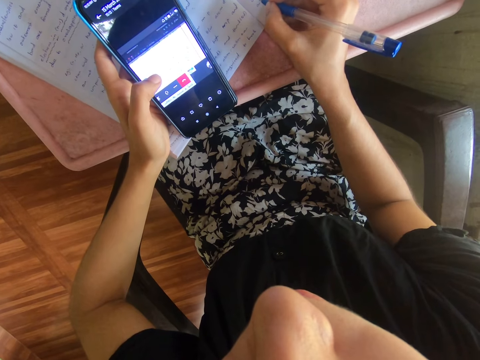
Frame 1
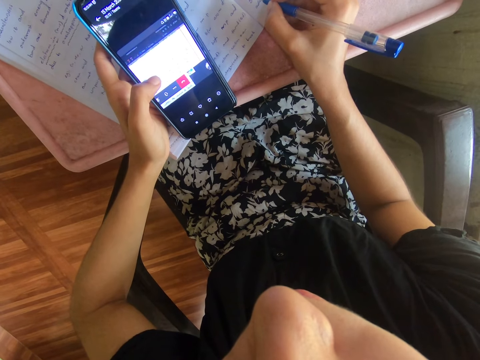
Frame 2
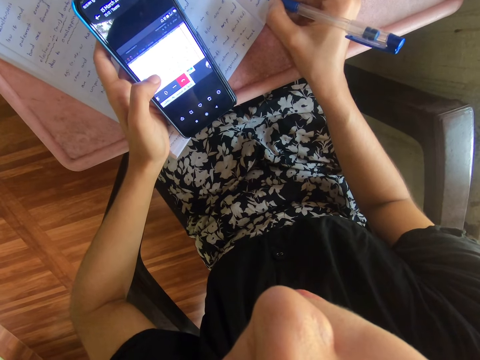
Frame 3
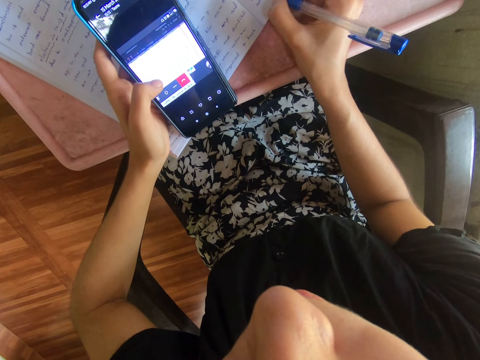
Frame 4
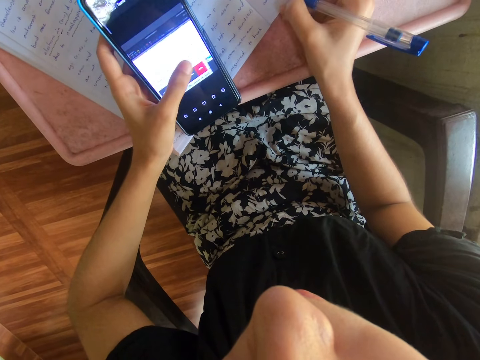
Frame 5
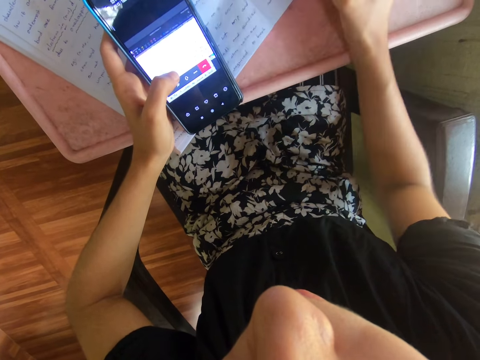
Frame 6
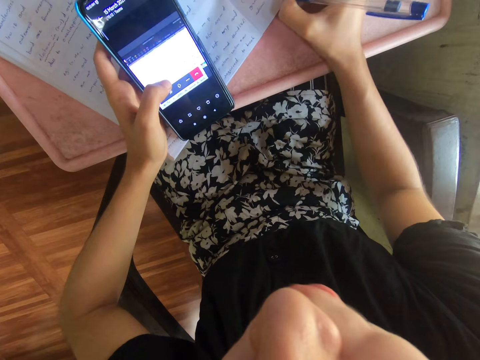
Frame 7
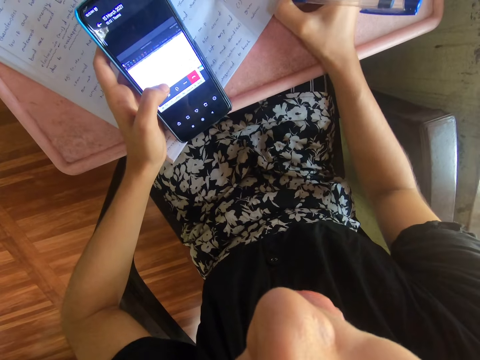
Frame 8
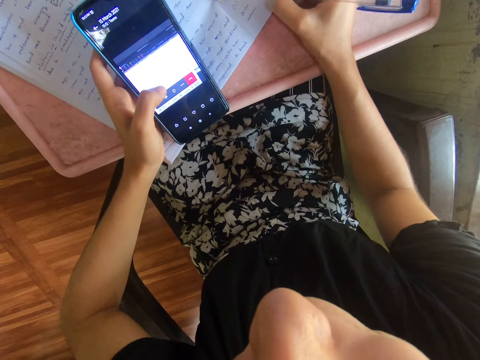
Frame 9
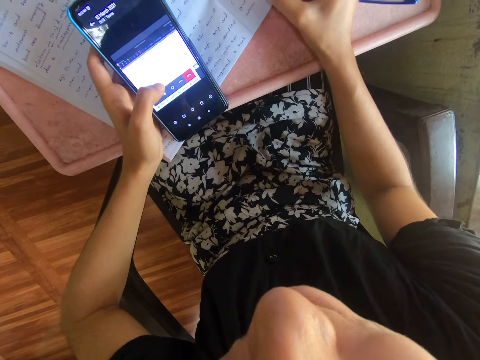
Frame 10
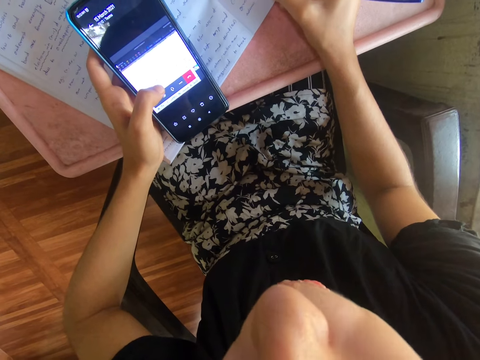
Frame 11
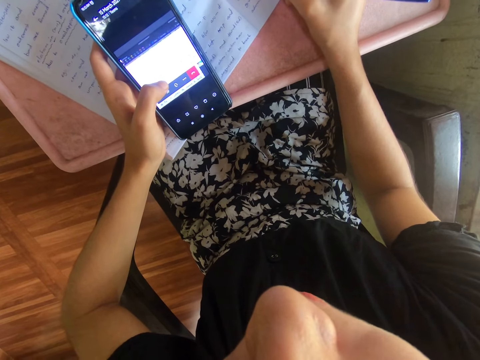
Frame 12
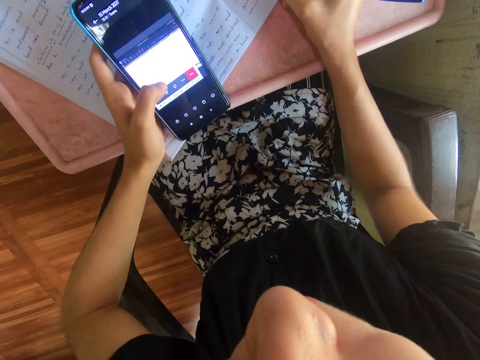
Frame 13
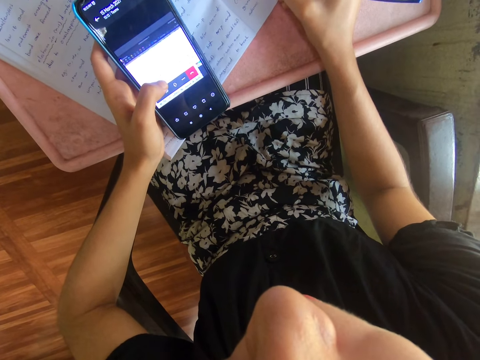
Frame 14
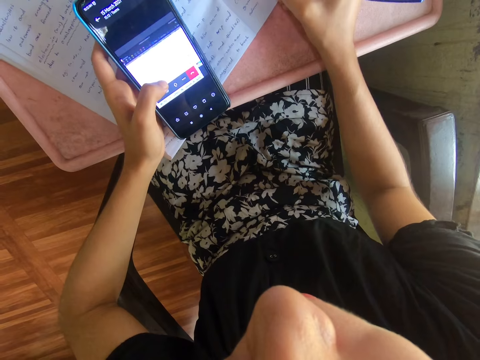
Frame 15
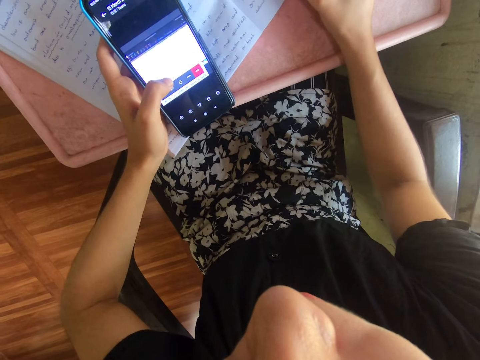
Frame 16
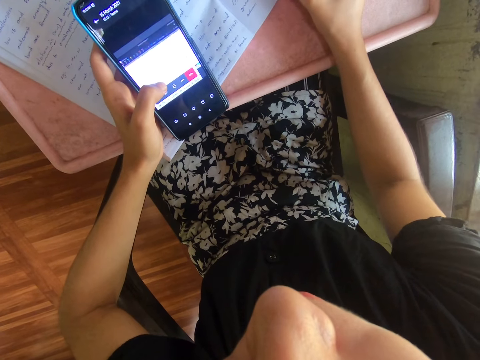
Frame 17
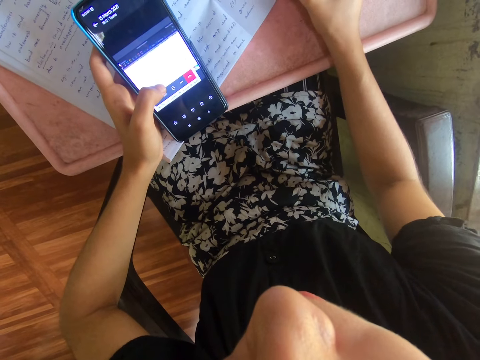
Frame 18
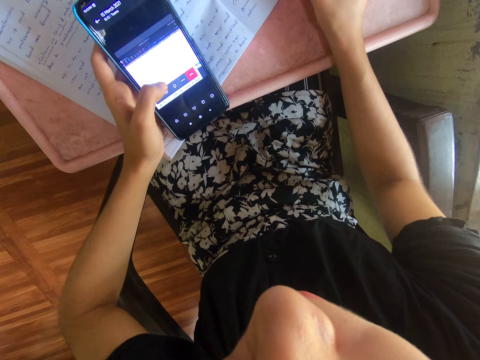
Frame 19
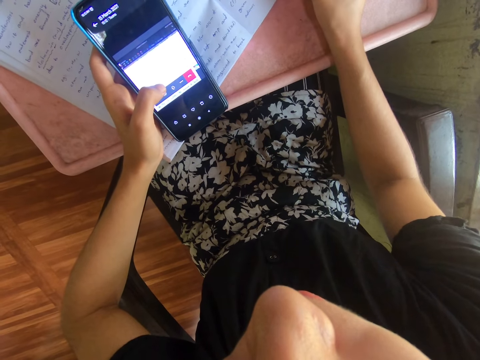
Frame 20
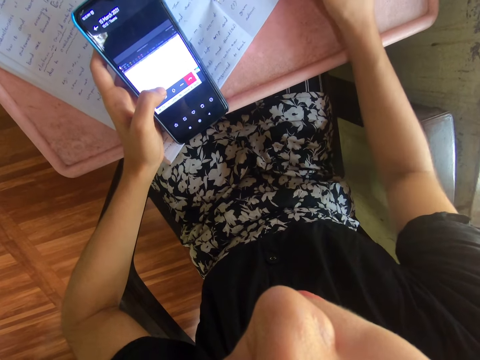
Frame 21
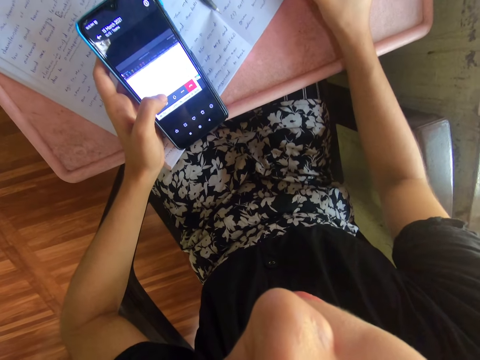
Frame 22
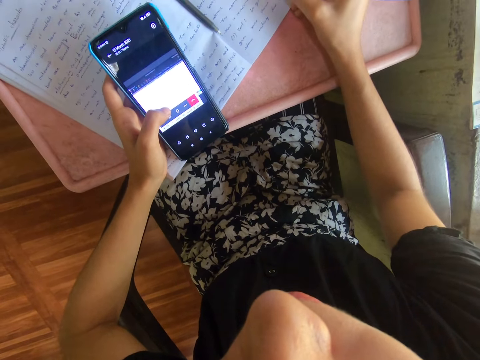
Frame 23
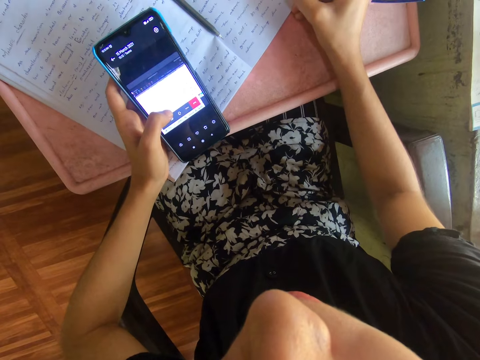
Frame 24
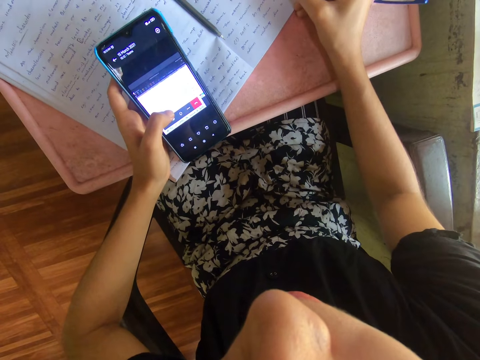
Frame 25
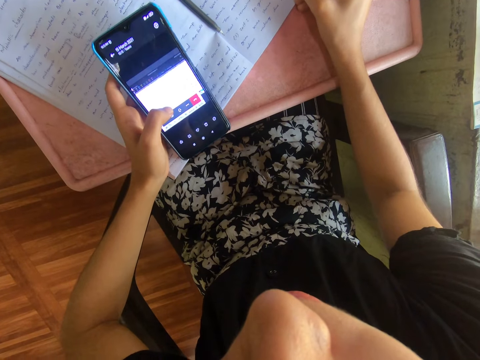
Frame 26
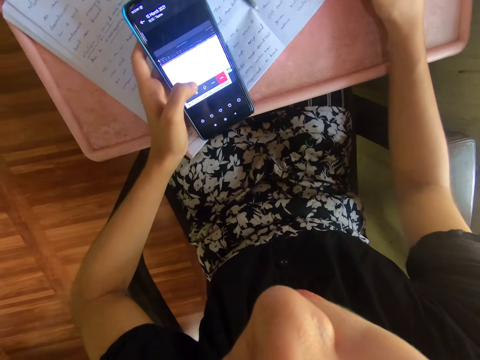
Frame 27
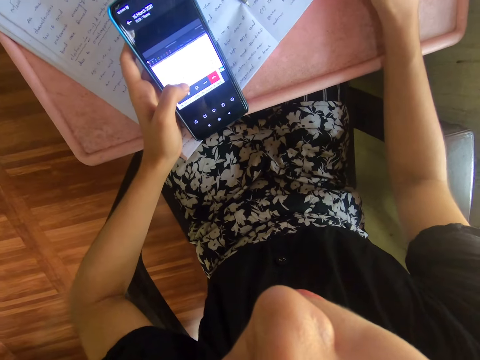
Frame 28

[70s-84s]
The camera wearer operates the phone. They write on the book.

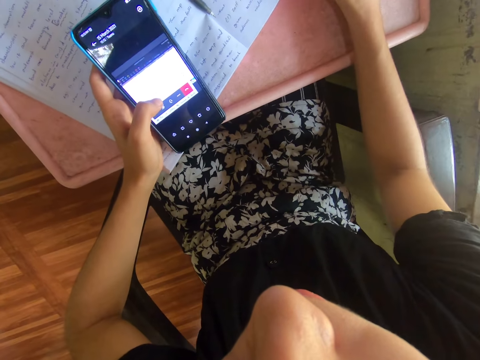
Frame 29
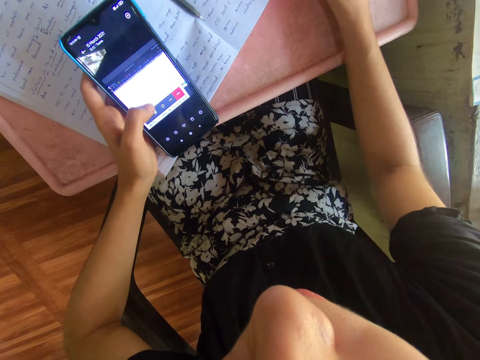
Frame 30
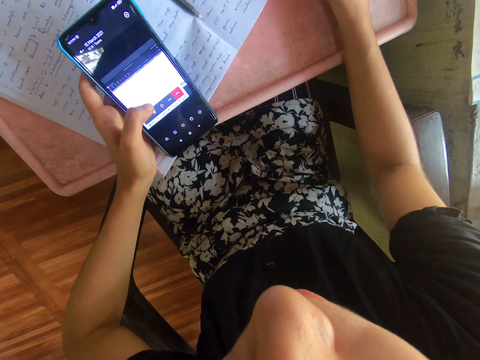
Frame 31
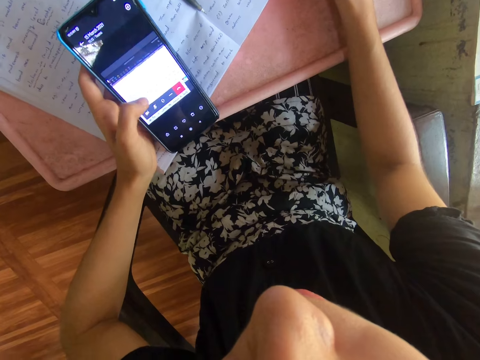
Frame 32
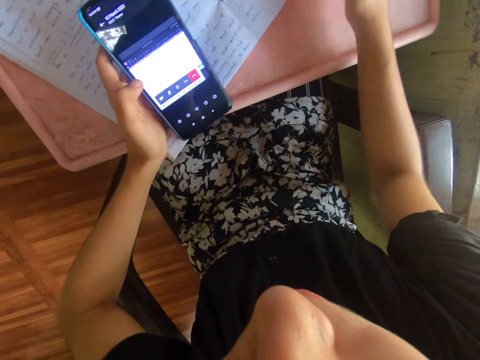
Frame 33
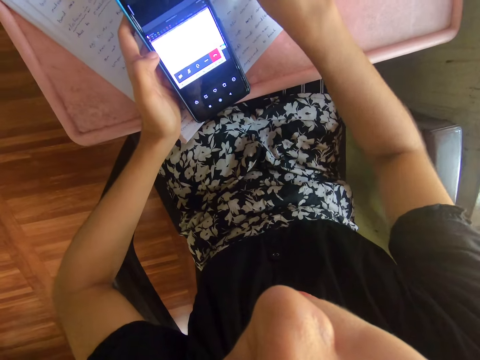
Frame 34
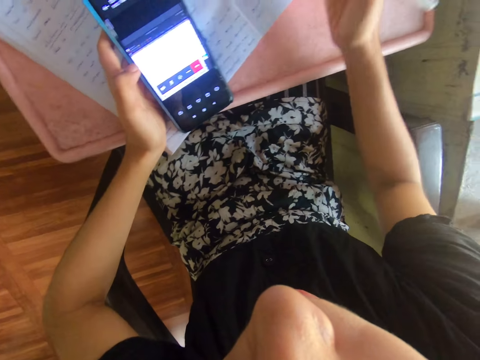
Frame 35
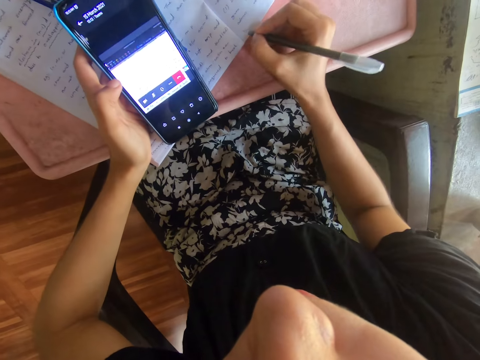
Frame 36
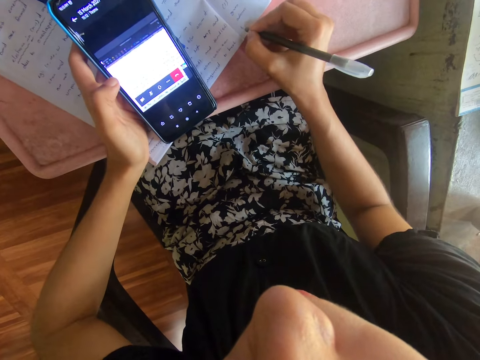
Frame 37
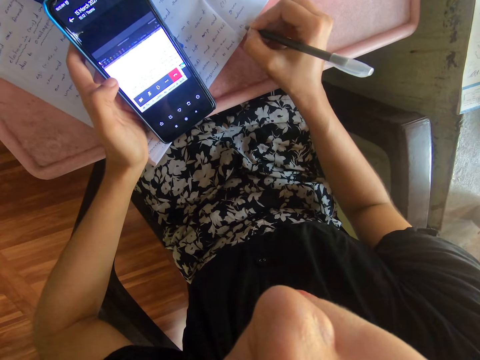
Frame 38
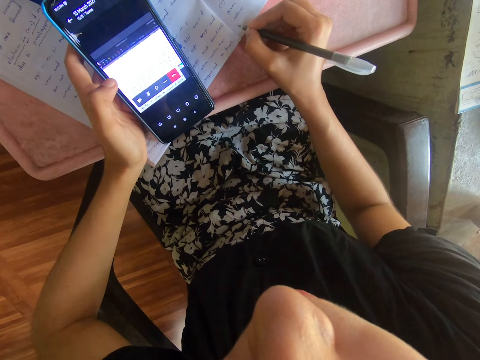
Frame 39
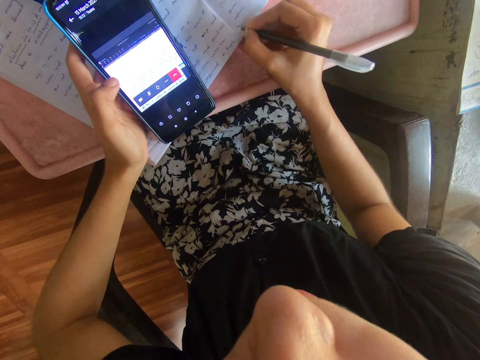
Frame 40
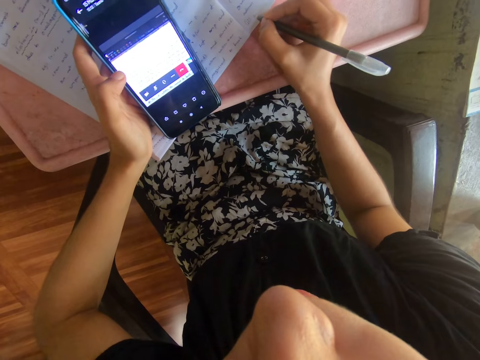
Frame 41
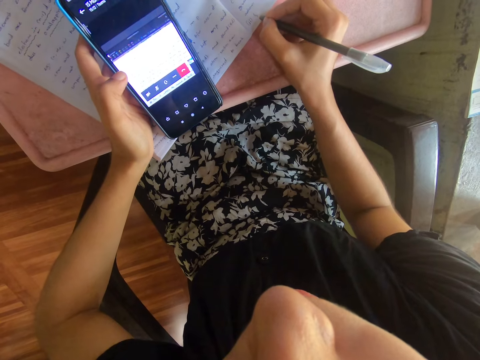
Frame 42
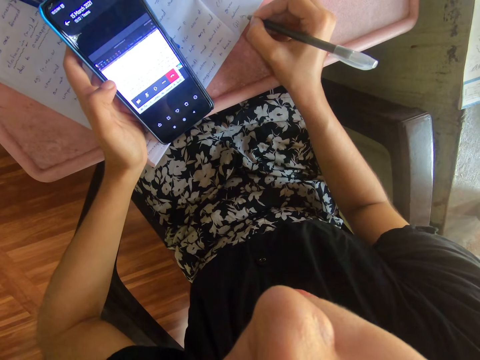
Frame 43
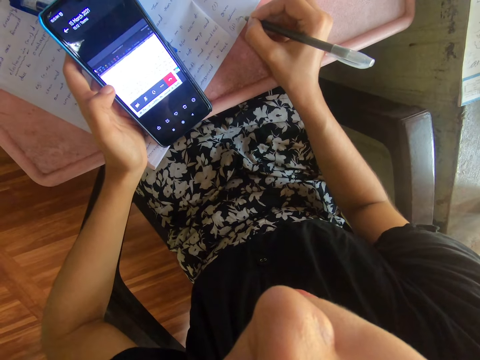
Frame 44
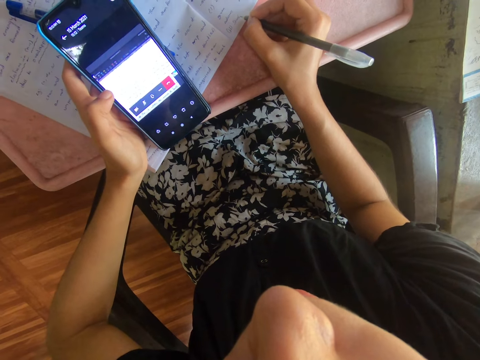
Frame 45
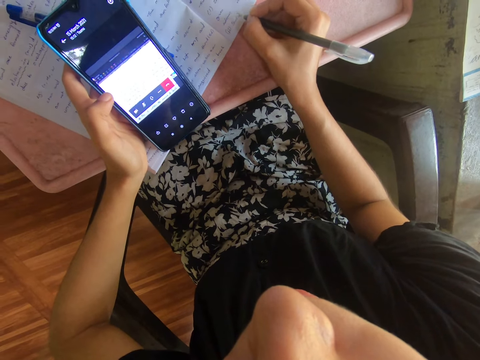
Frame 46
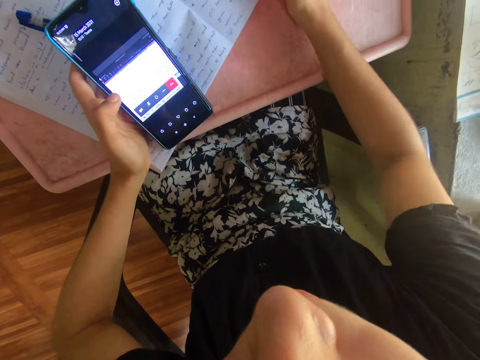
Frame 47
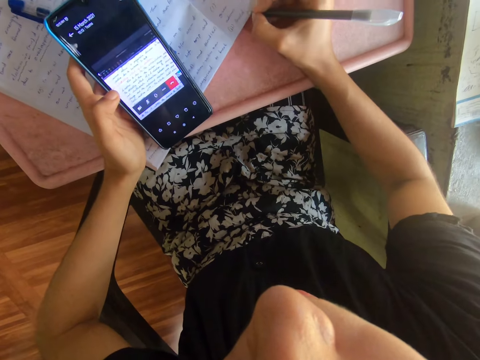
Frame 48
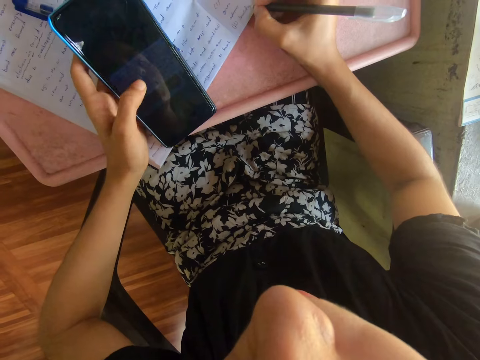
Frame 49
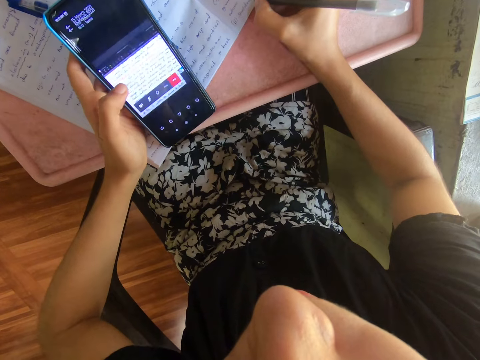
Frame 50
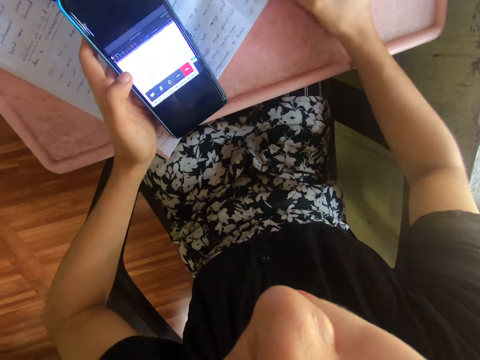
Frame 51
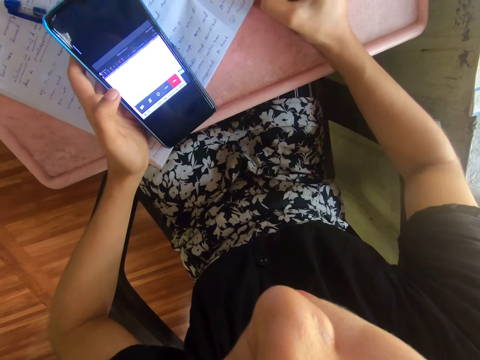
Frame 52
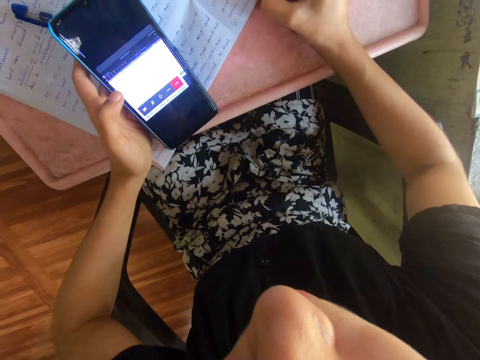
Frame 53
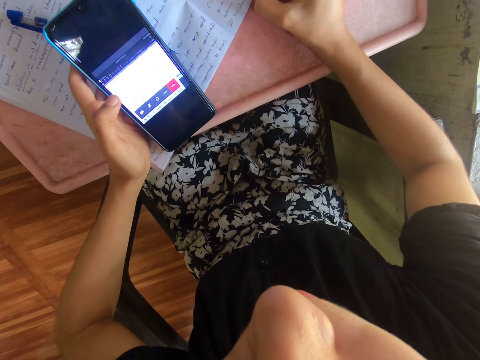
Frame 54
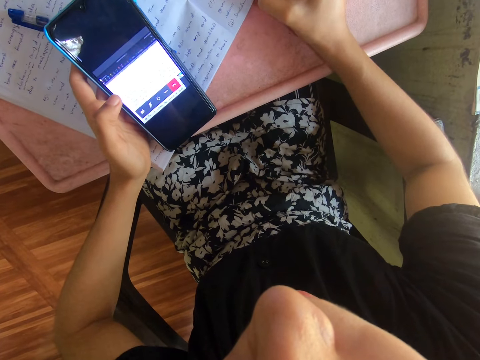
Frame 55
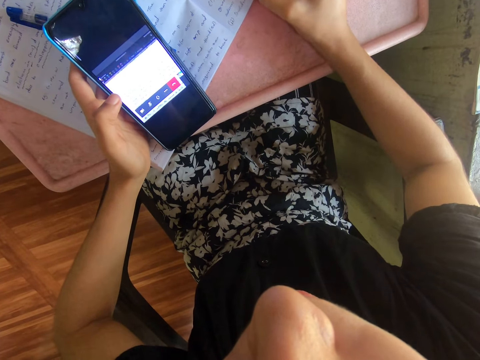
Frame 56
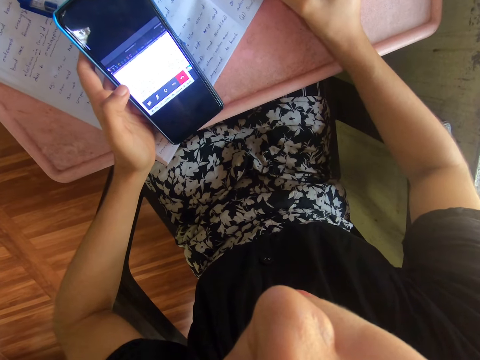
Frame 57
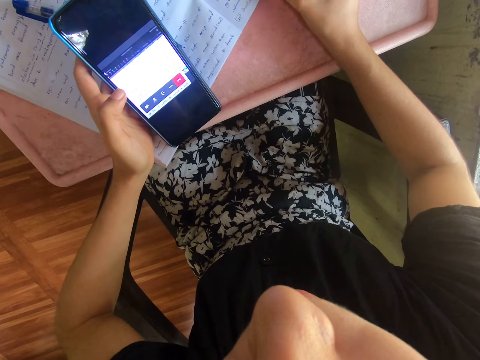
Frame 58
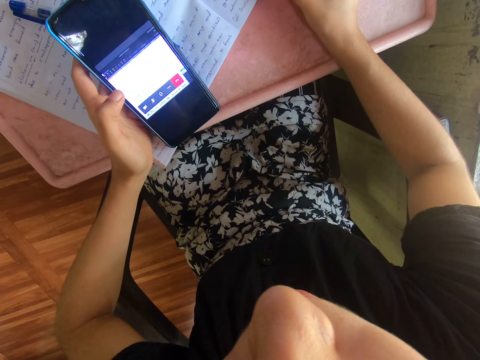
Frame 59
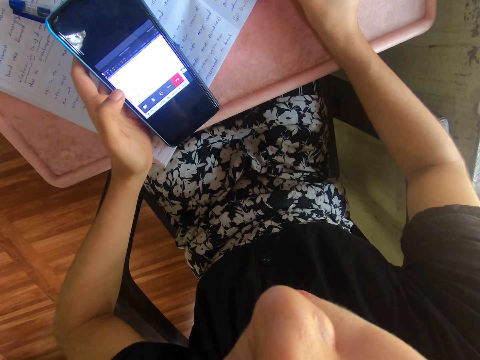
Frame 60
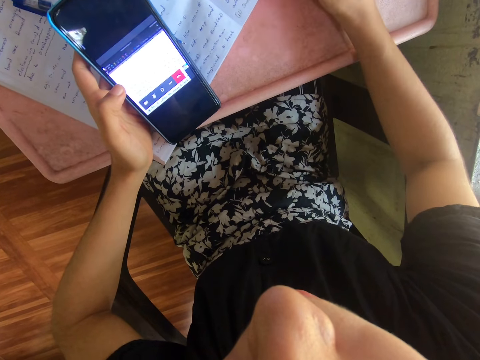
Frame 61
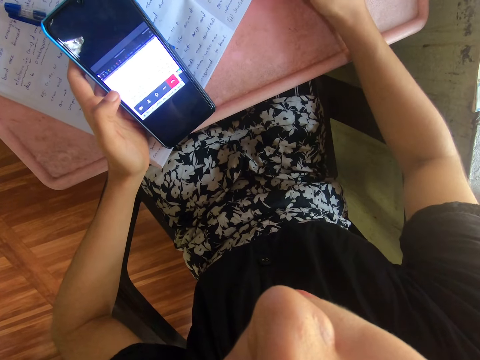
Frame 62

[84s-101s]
The camera wearer takes the pen. They write on the book. They adjust the book on a table. They tap the phone. They write on the book.
